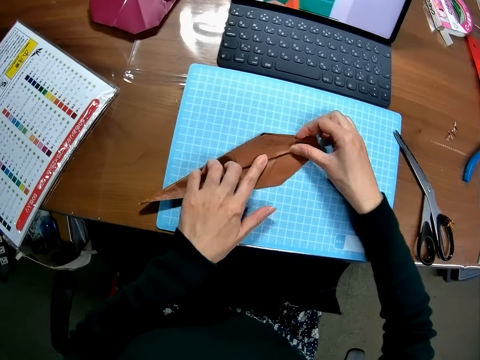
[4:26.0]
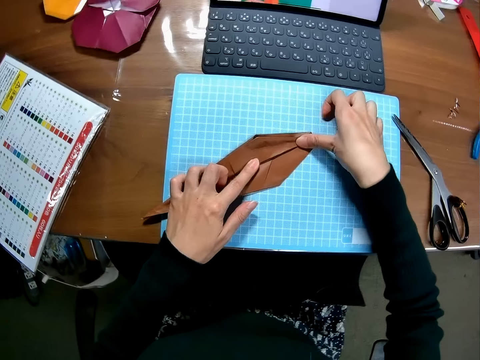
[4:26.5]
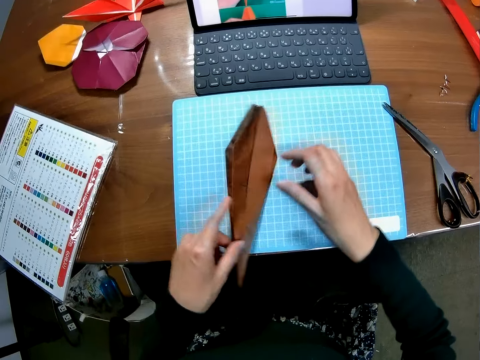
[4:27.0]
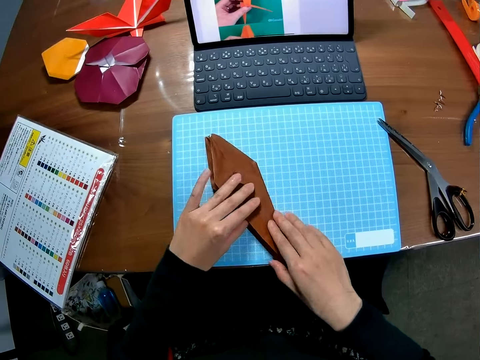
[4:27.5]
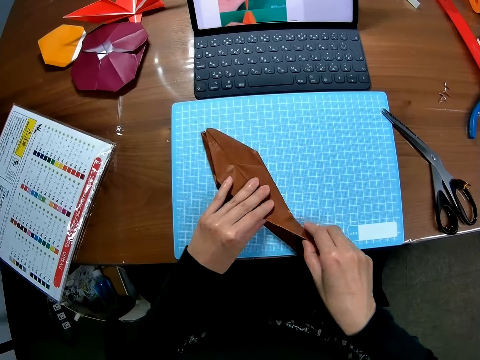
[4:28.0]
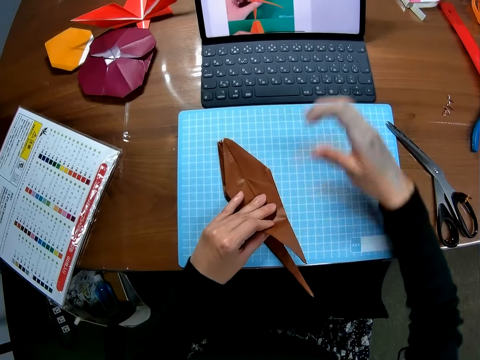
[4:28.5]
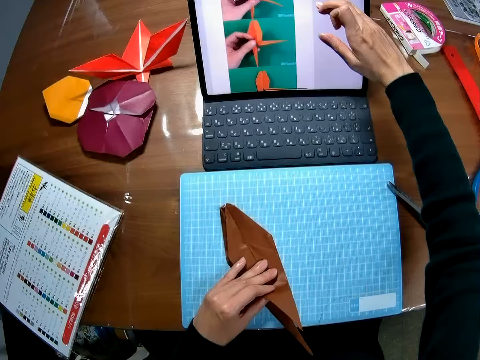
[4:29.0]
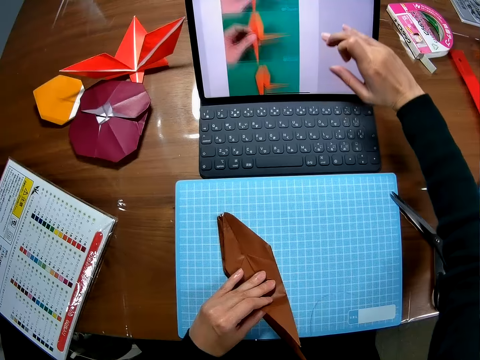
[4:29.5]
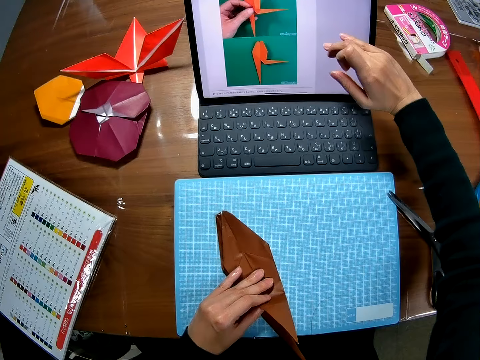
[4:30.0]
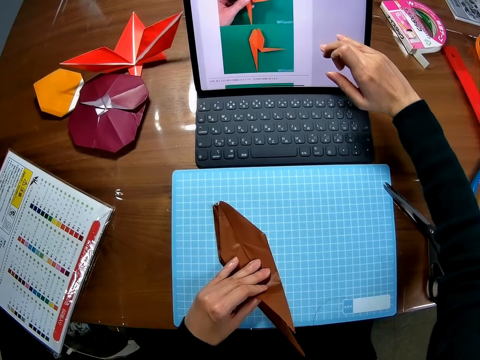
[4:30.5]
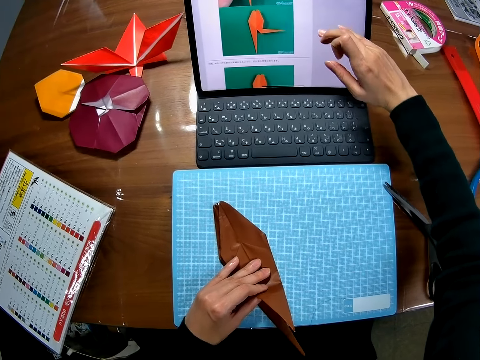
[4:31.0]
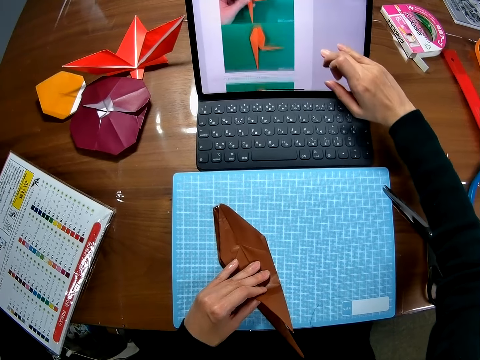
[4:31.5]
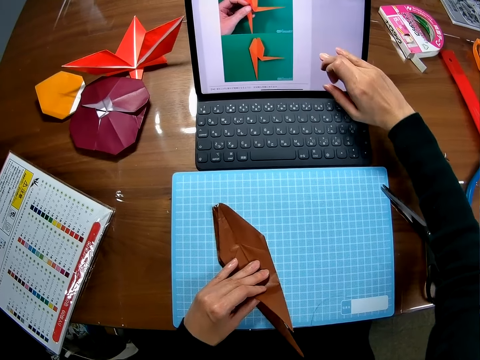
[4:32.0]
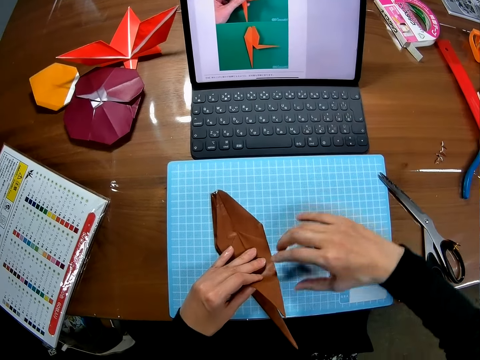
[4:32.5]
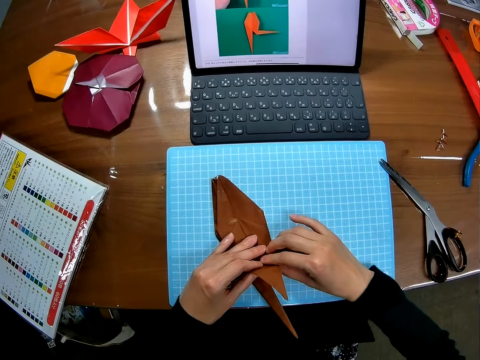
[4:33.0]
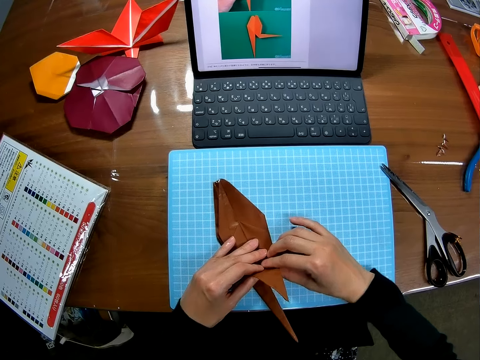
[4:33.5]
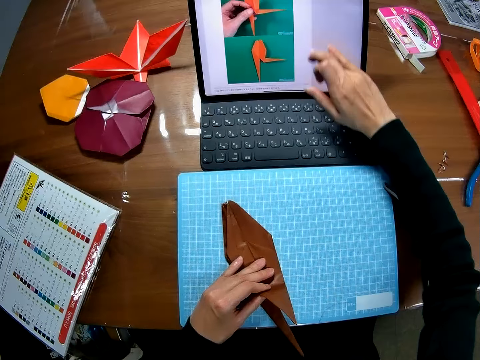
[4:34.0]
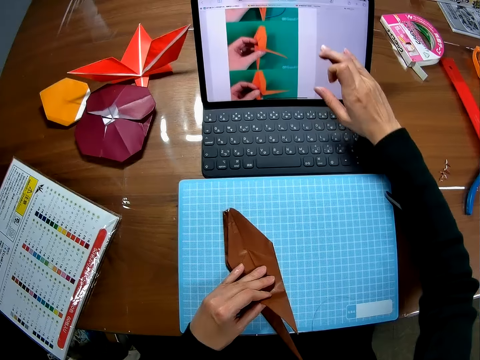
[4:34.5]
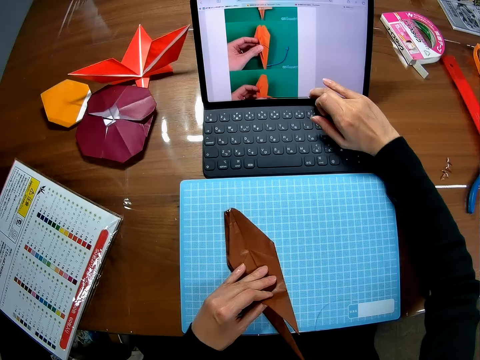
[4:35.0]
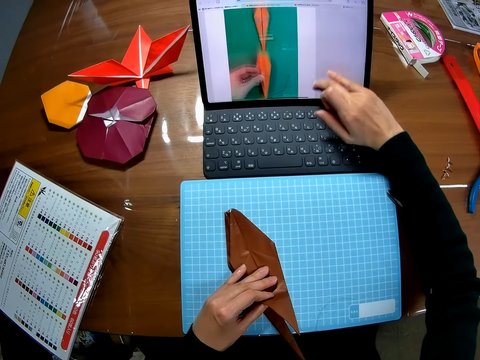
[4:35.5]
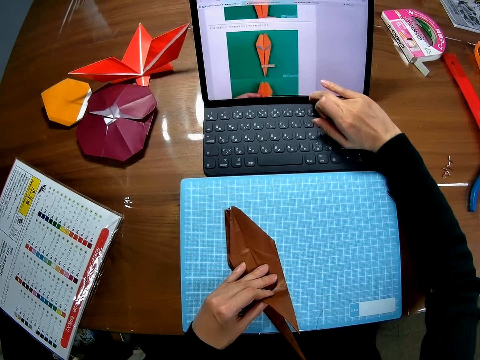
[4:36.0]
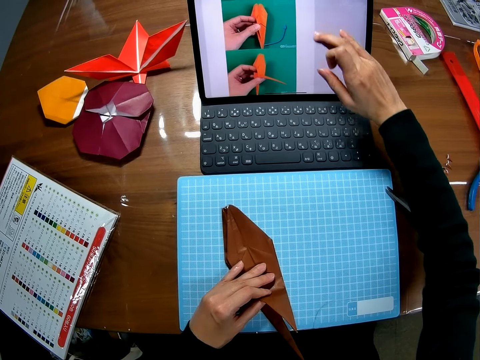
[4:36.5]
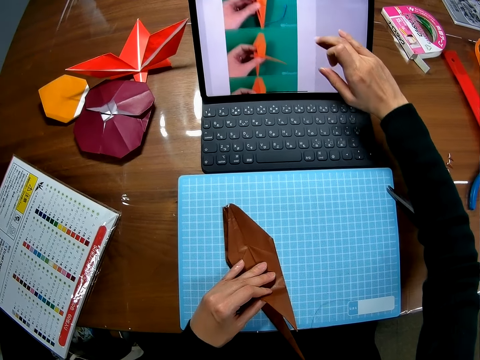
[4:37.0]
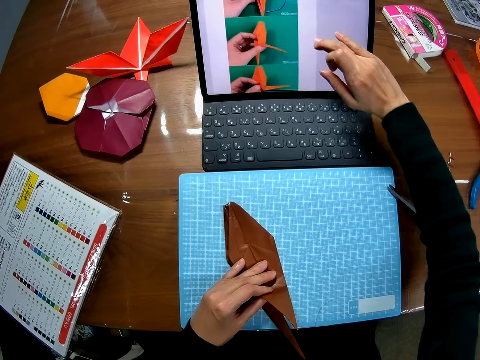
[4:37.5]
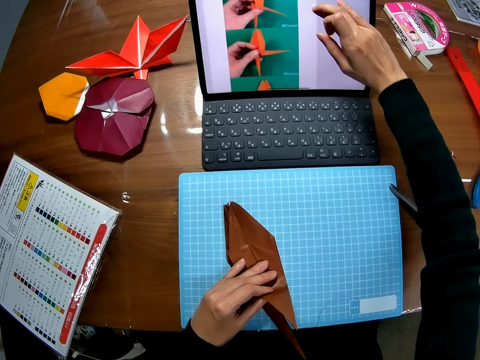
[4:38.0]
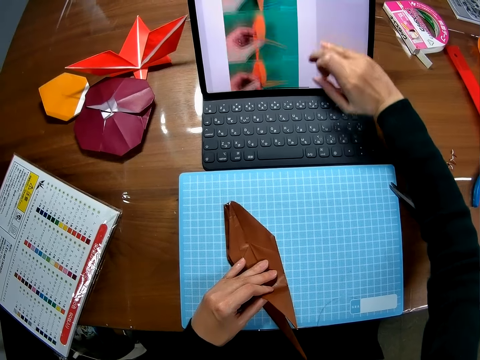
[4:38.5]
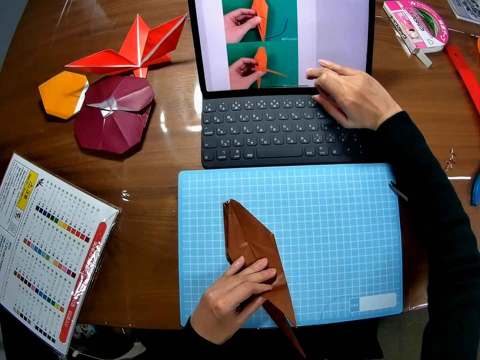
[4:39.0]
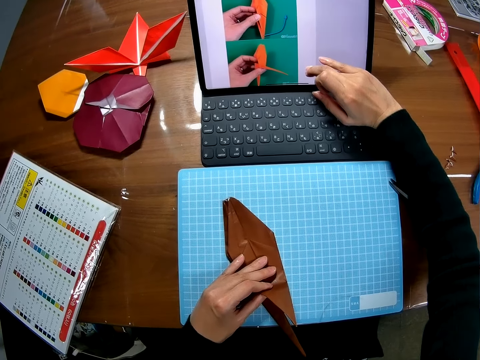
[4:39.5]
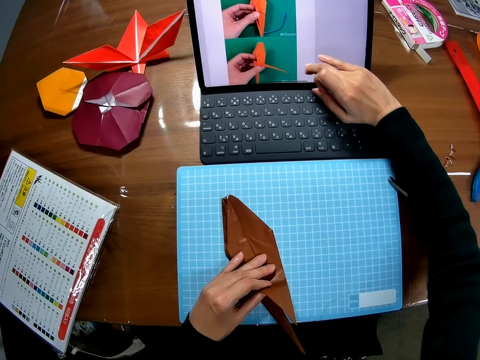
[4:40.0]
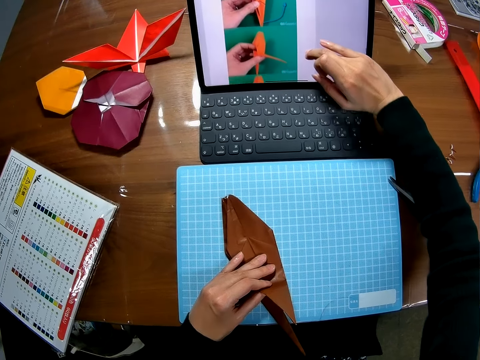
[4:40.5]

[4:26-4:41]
The camera wearer operates the laptop with her finger on the screen with her right hand. She holds the origami with both hands. She touches the piece of paper on the cutting sheet with both hands. She operates the laptop with her finger on the screen with her right hand.

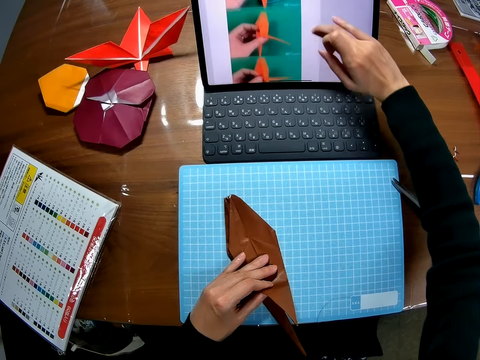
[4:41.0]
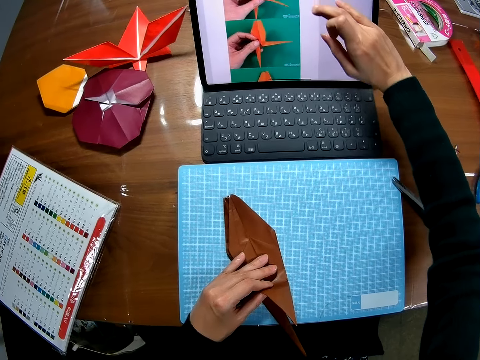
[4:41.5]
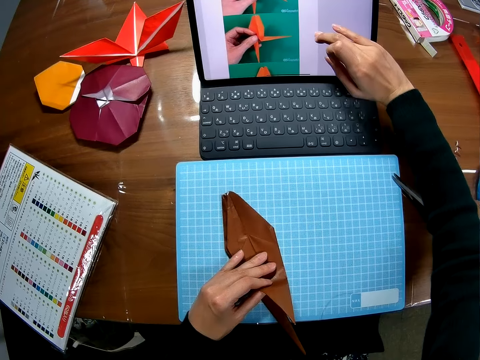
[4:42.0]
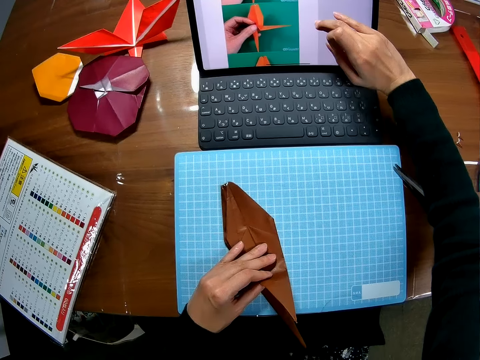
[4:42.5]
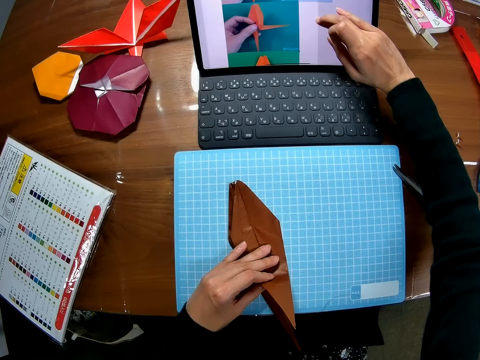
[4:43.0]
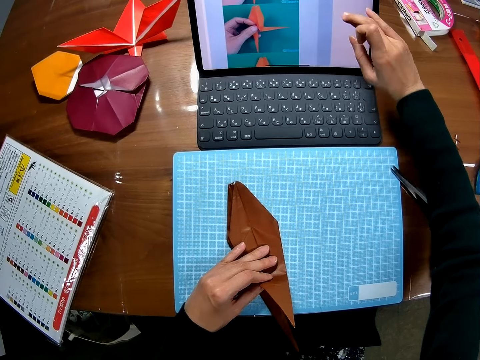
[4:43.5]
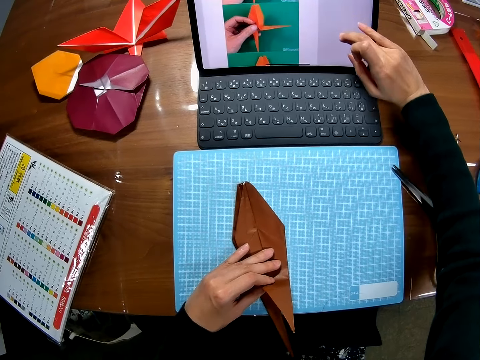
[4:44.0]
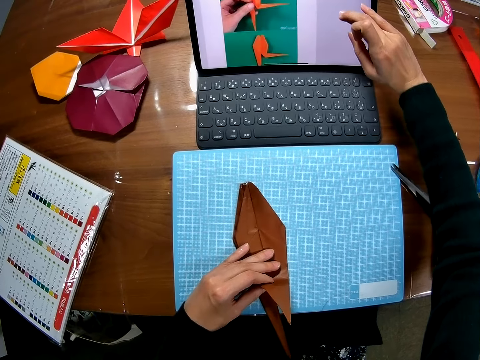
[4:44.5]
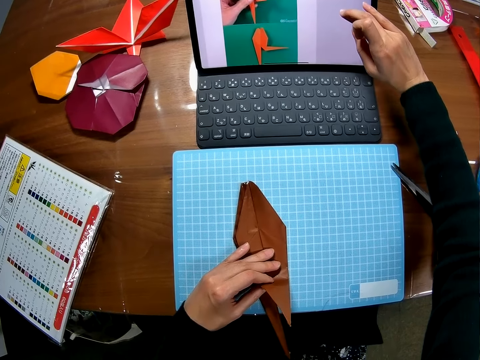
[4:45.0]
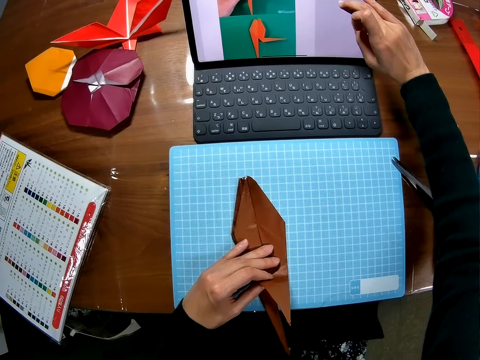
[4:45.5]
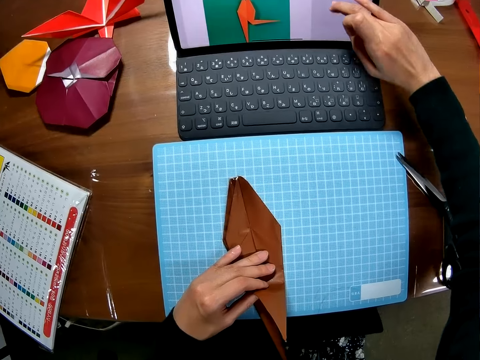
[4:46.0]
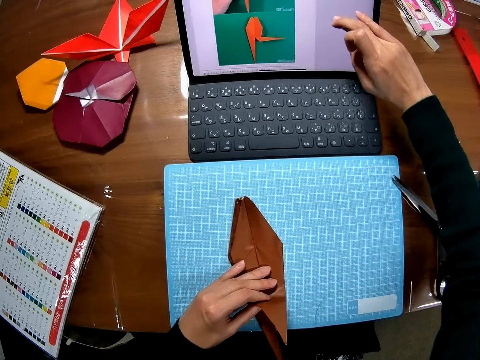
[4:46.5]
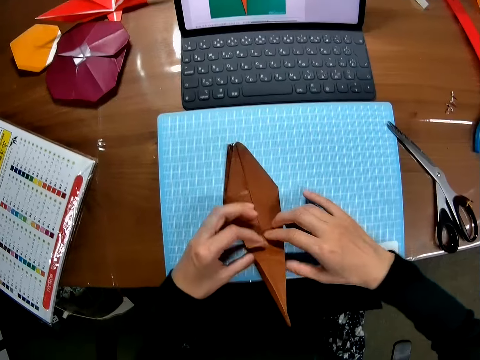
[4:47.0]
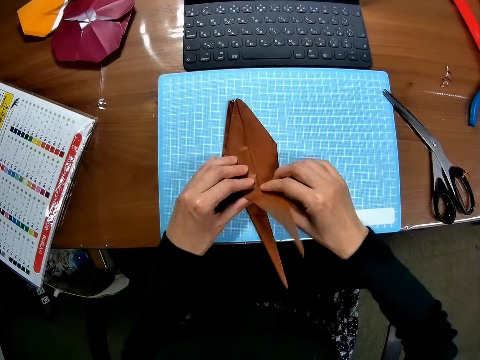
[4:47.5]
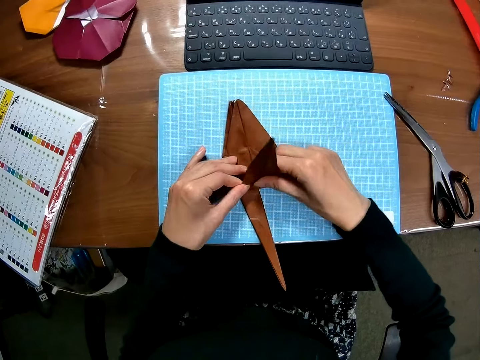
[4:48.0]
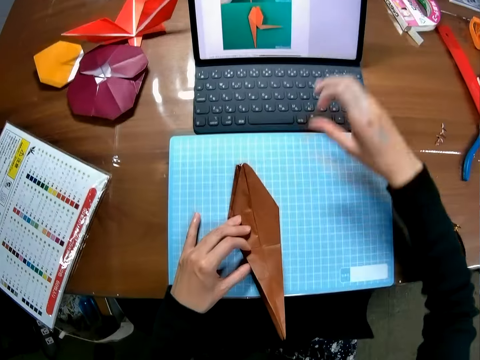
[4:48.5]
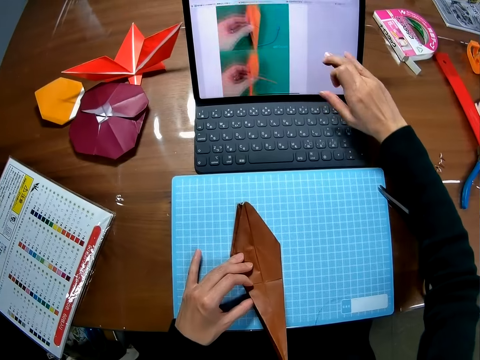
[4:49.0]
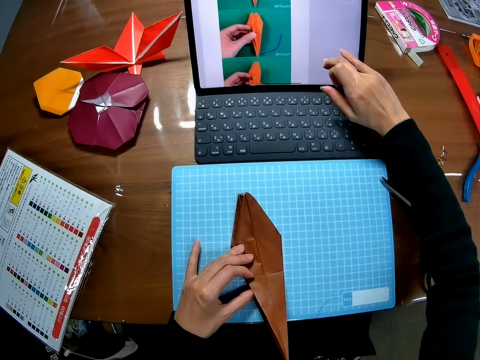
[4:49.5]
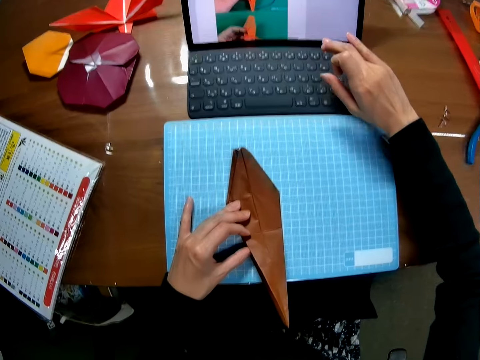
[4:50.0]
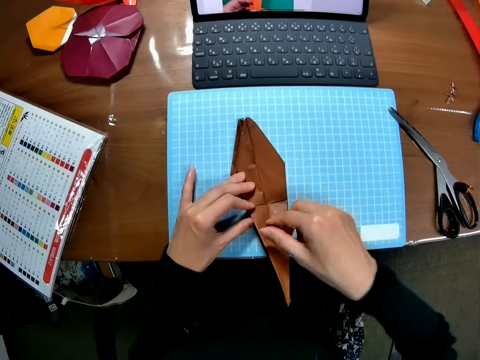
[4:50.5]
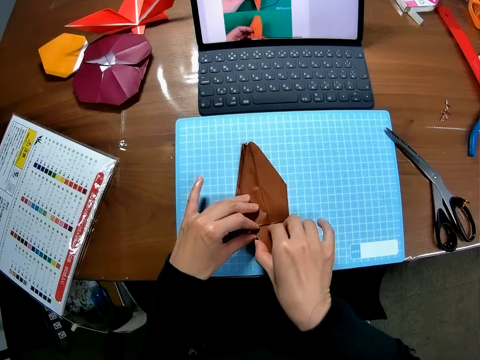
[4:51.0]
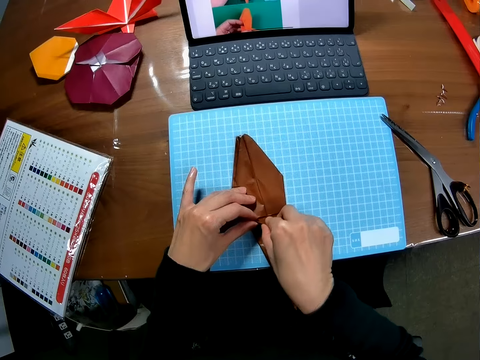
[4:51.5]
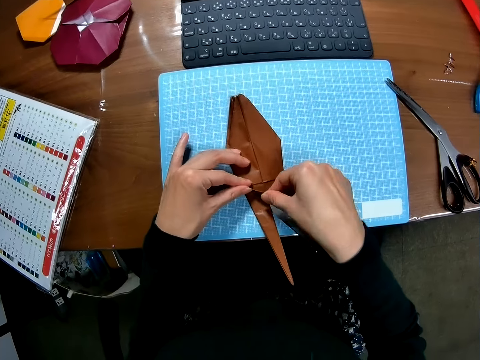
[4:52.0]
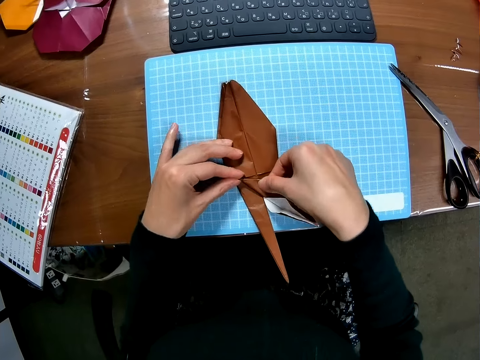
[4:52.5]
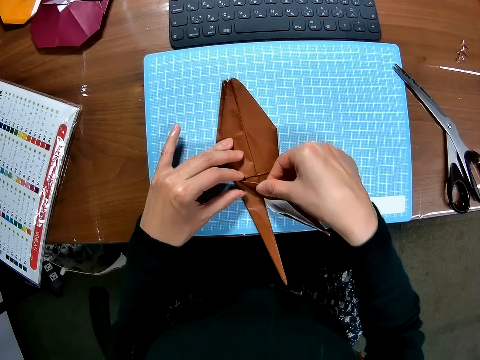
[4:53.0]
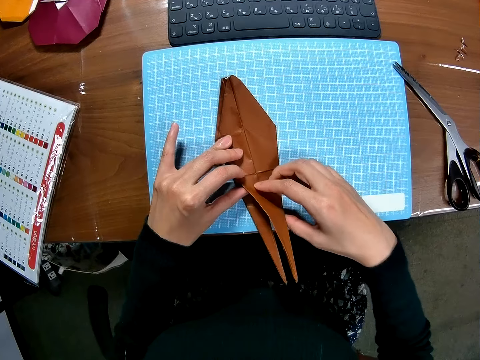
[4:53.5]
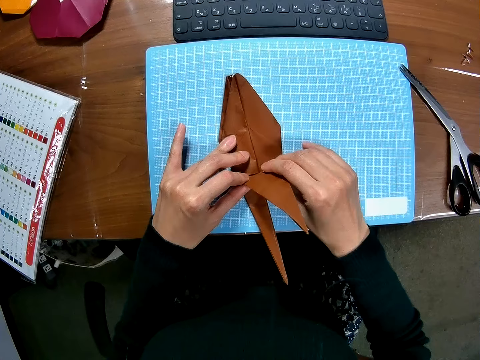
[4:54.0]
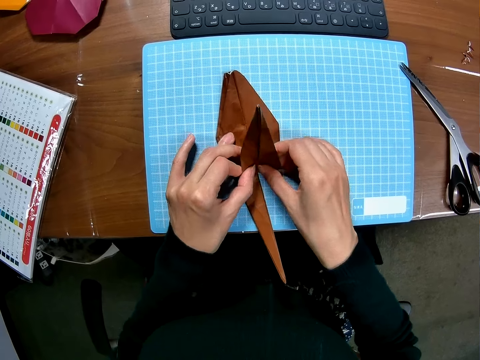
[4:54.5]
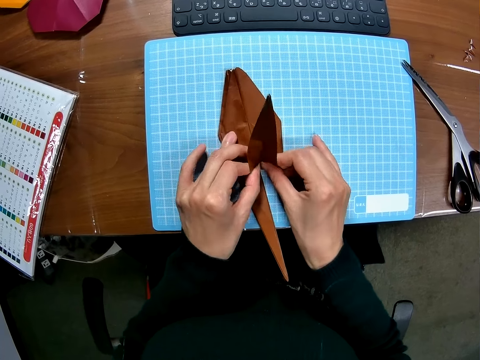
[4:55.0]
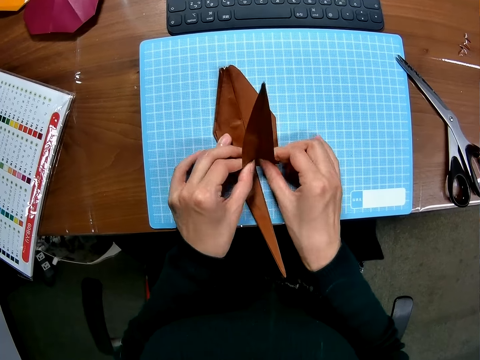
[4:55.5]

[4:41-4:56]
The camera wearer folds the piece of paper on the cutting sheet with both hands. She operates the laptop with her finger on the screen. She folds the piece of paper on the cutting sheet with both hands.
